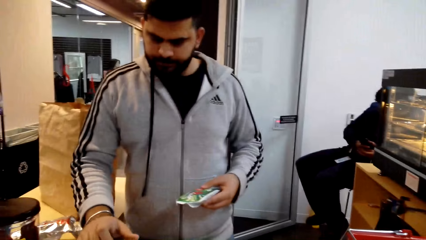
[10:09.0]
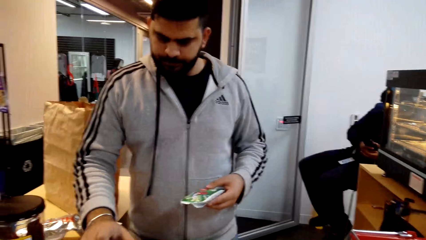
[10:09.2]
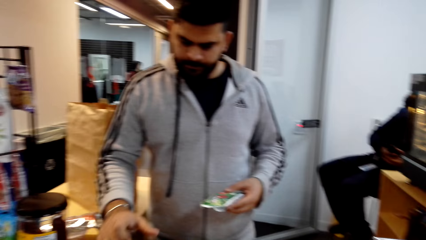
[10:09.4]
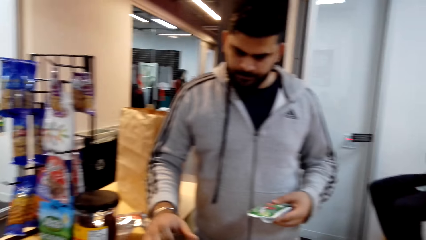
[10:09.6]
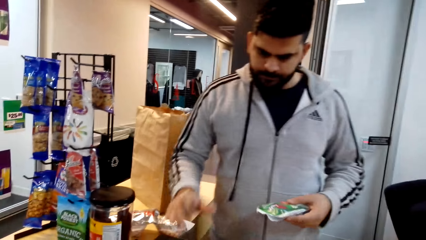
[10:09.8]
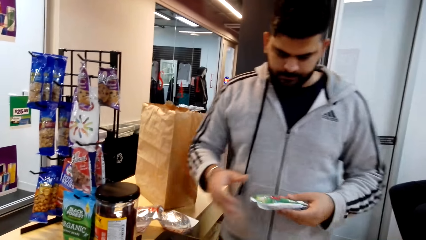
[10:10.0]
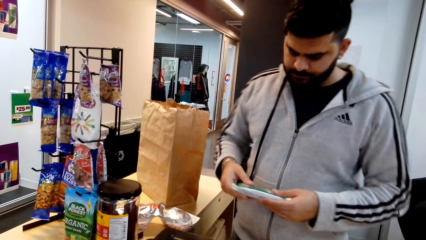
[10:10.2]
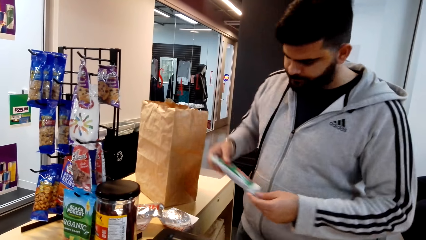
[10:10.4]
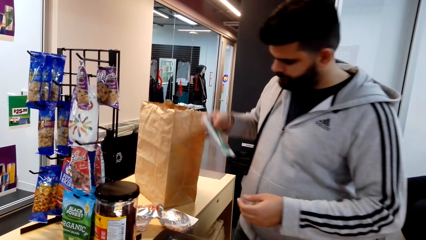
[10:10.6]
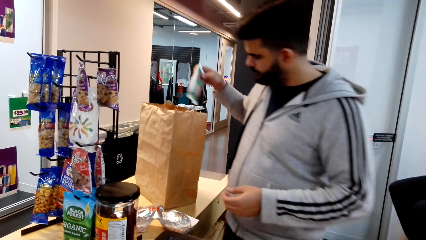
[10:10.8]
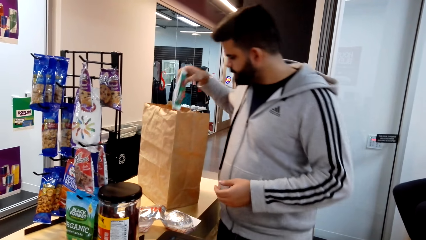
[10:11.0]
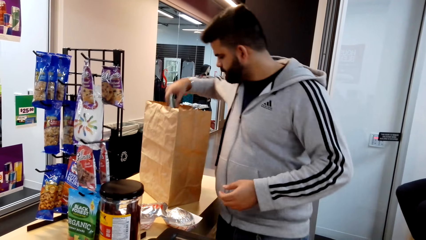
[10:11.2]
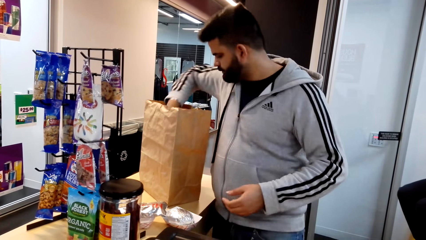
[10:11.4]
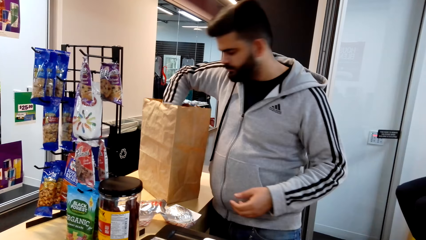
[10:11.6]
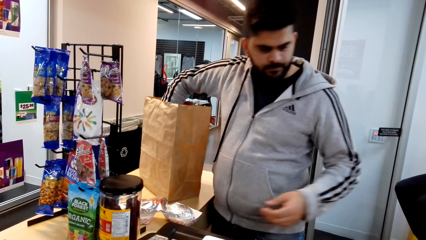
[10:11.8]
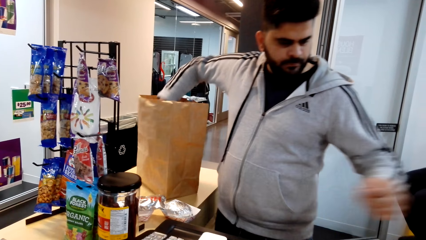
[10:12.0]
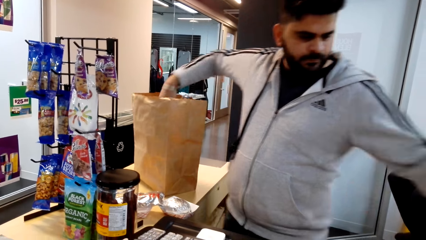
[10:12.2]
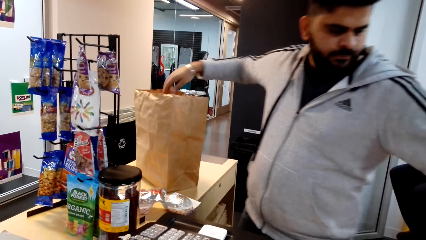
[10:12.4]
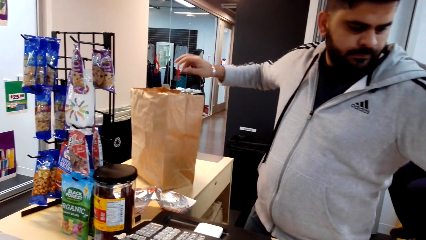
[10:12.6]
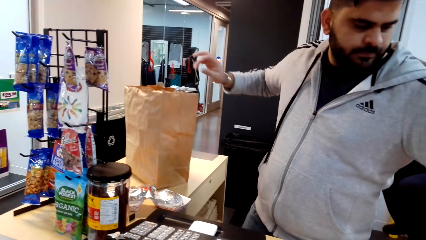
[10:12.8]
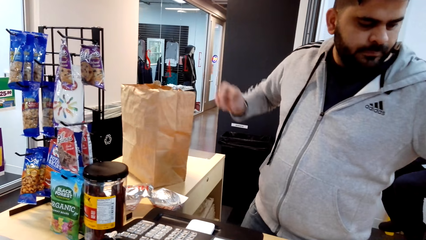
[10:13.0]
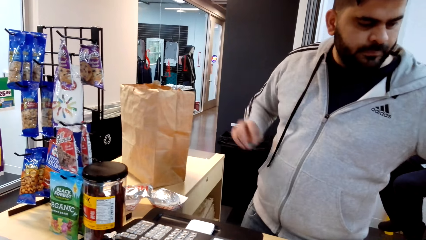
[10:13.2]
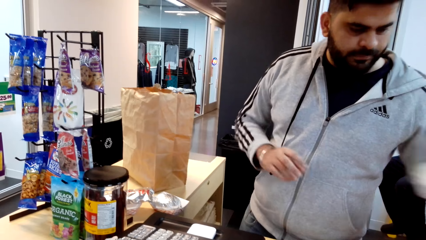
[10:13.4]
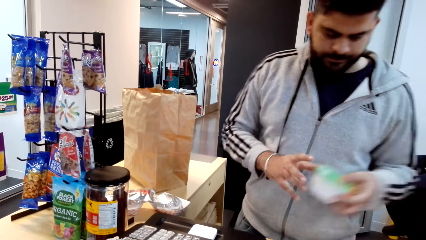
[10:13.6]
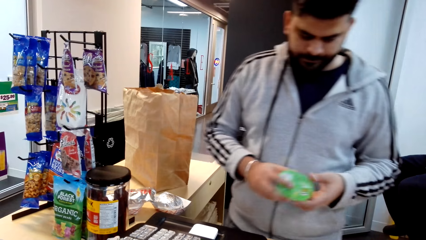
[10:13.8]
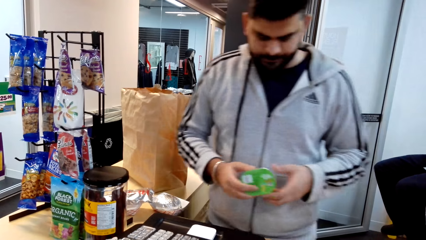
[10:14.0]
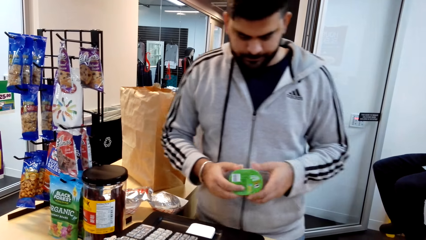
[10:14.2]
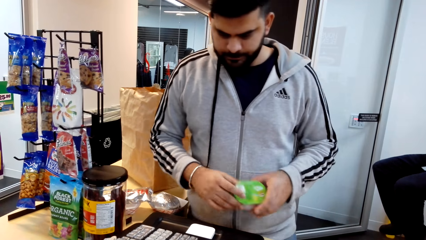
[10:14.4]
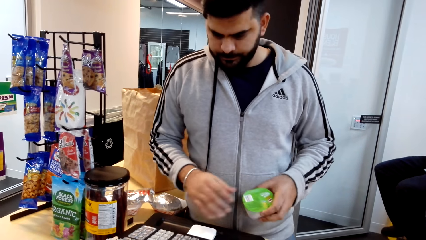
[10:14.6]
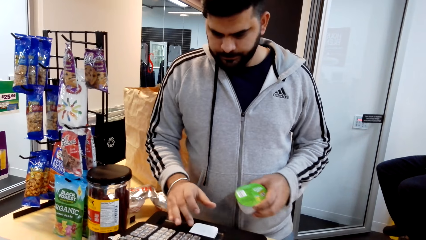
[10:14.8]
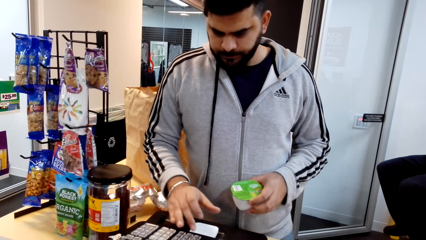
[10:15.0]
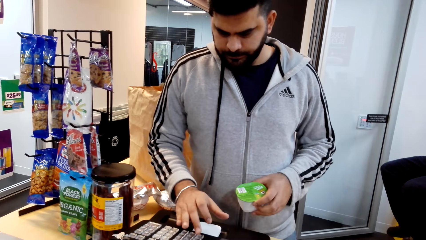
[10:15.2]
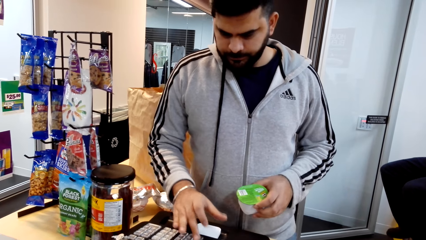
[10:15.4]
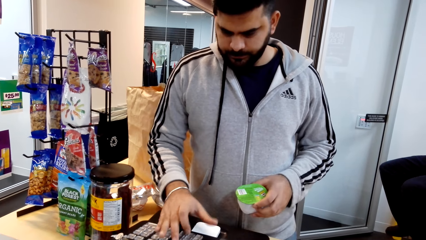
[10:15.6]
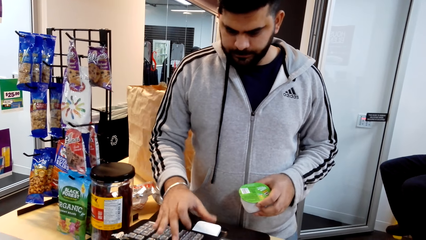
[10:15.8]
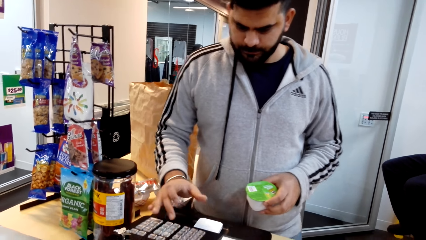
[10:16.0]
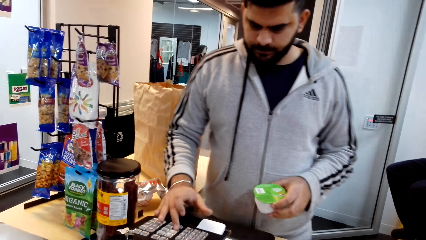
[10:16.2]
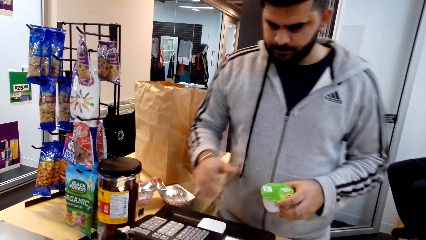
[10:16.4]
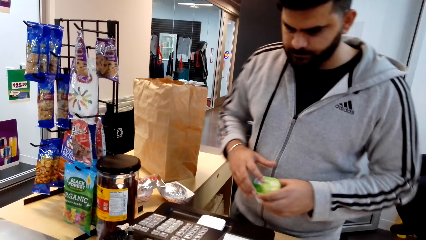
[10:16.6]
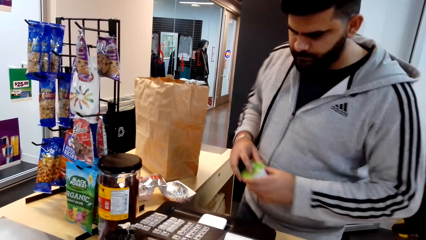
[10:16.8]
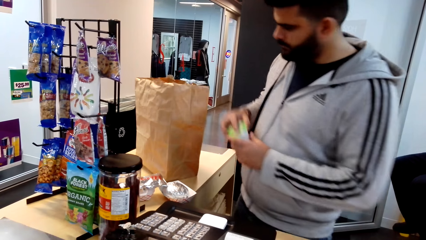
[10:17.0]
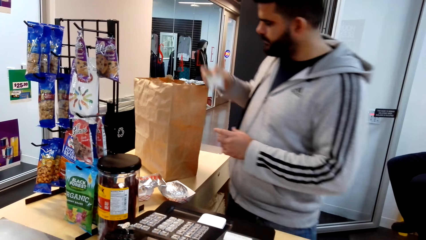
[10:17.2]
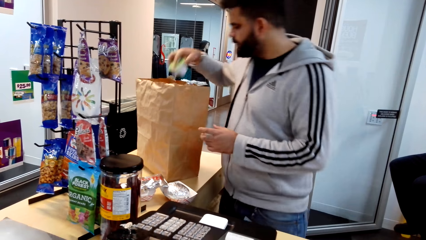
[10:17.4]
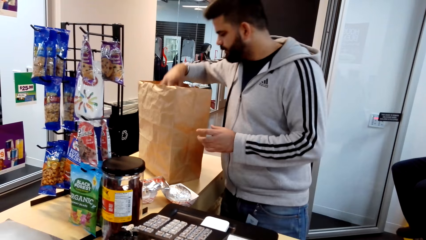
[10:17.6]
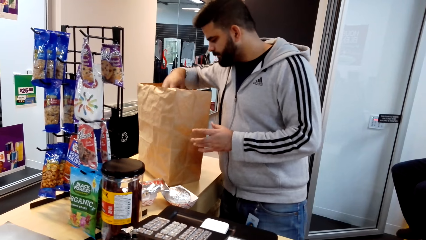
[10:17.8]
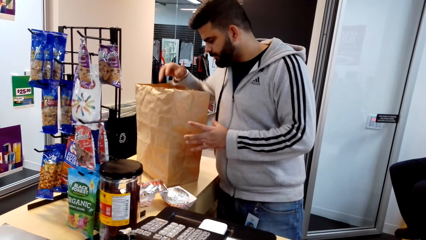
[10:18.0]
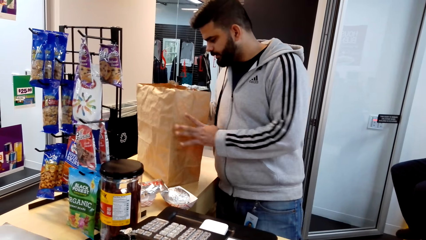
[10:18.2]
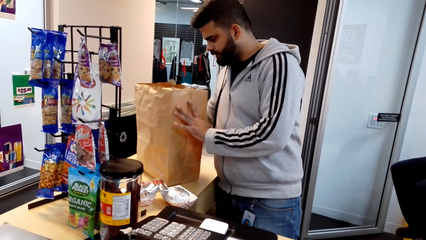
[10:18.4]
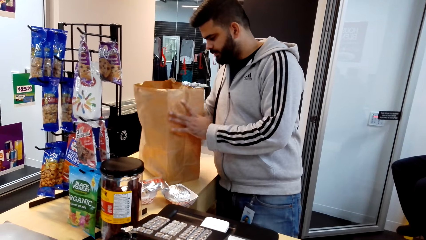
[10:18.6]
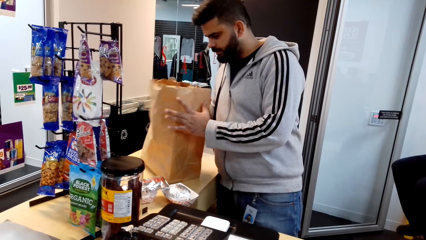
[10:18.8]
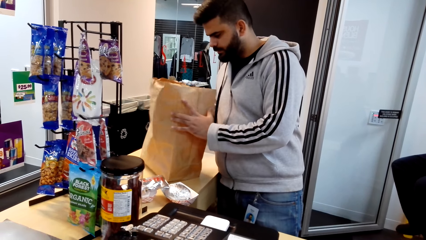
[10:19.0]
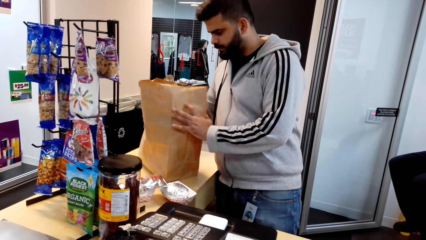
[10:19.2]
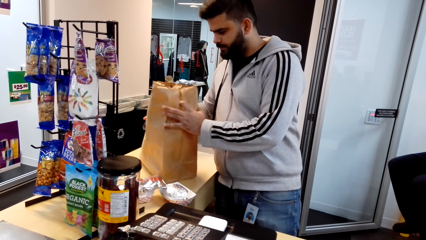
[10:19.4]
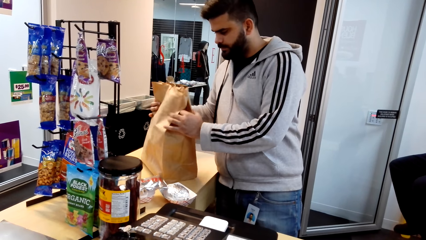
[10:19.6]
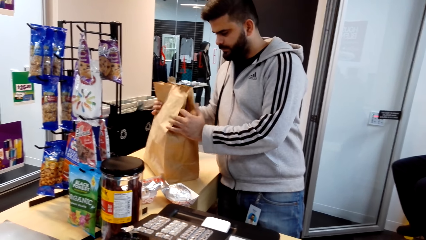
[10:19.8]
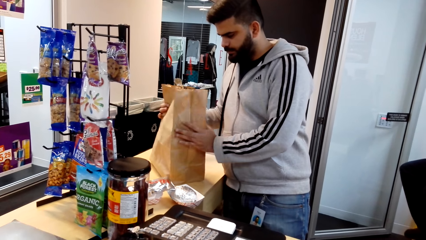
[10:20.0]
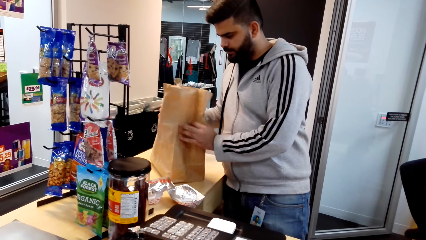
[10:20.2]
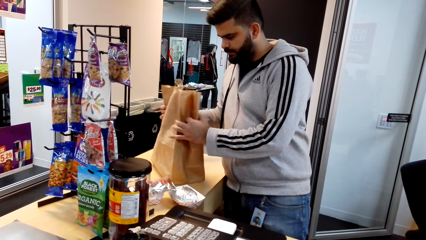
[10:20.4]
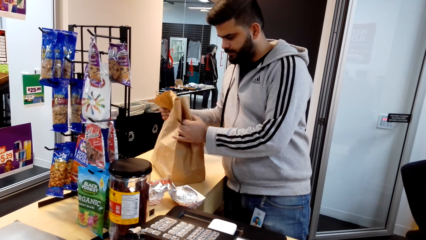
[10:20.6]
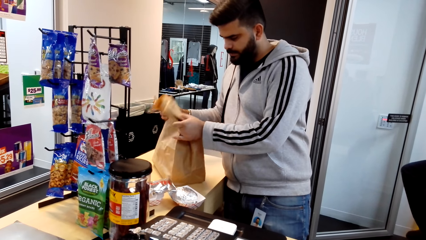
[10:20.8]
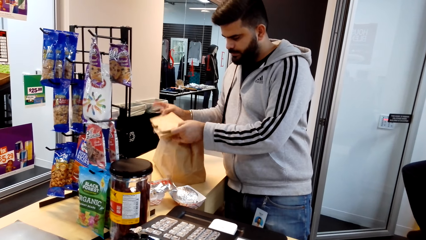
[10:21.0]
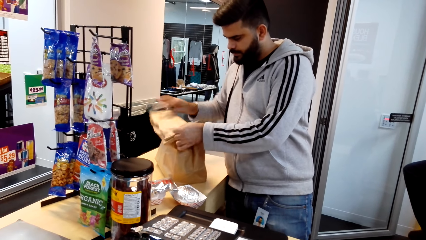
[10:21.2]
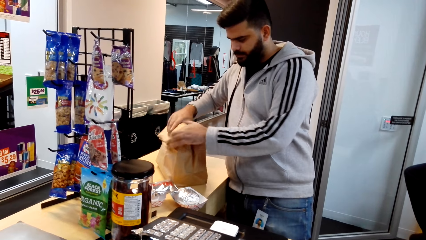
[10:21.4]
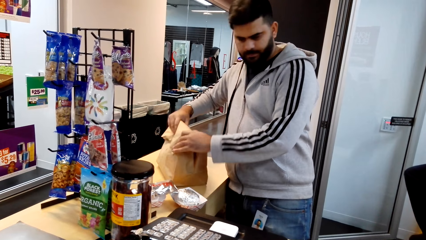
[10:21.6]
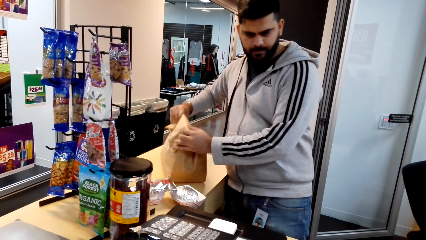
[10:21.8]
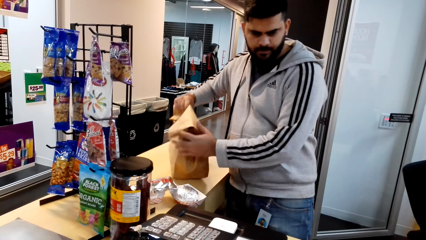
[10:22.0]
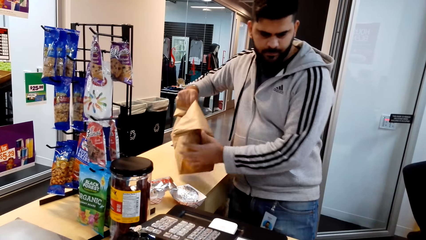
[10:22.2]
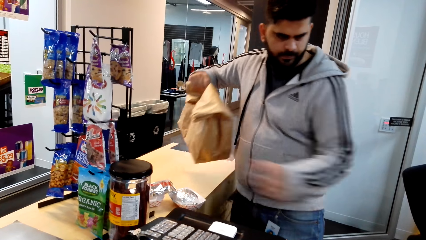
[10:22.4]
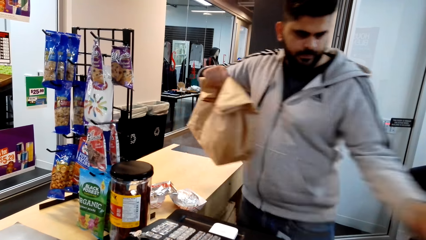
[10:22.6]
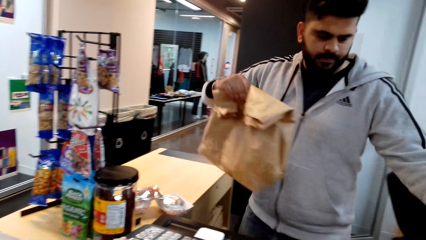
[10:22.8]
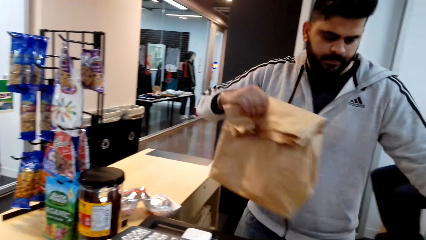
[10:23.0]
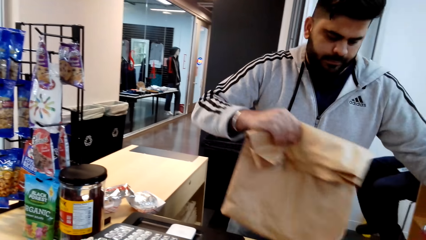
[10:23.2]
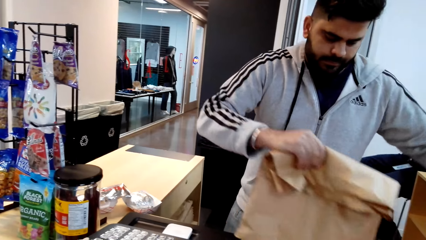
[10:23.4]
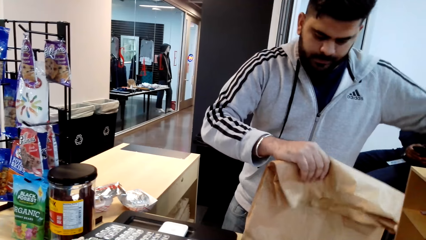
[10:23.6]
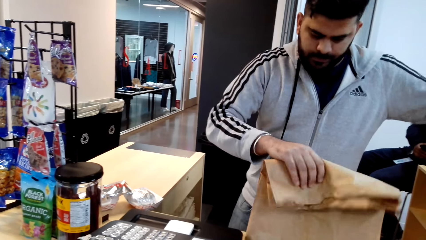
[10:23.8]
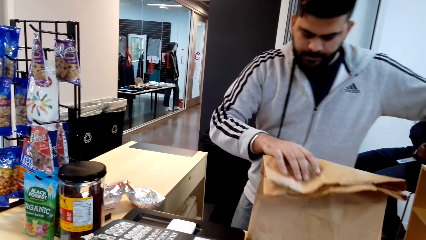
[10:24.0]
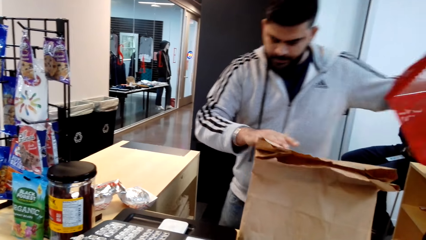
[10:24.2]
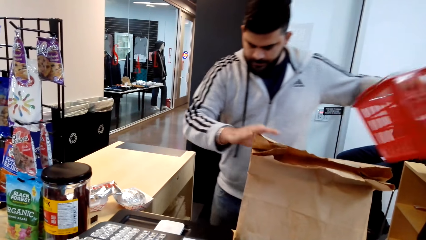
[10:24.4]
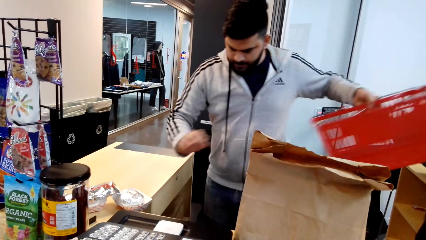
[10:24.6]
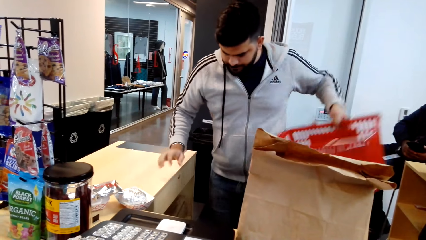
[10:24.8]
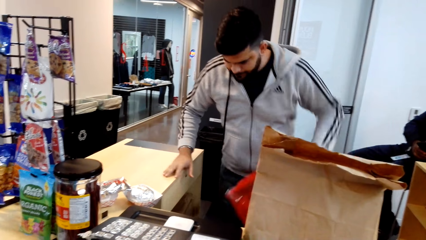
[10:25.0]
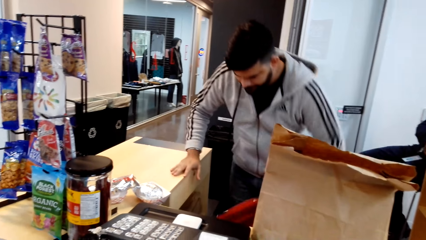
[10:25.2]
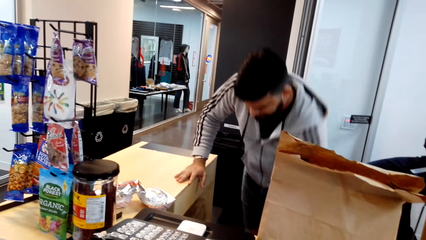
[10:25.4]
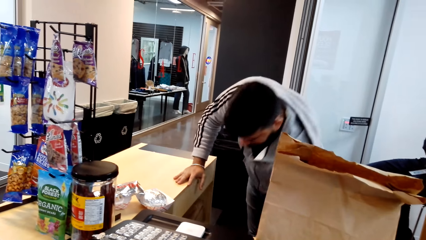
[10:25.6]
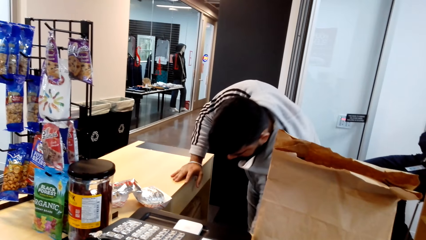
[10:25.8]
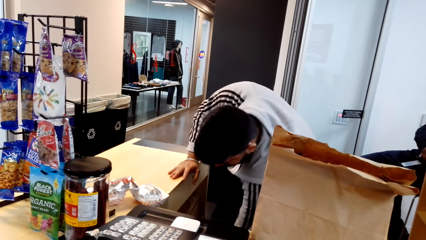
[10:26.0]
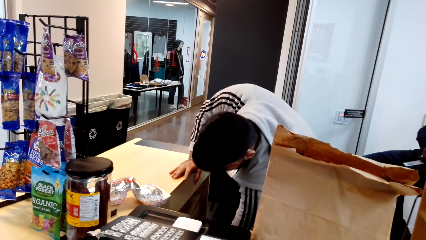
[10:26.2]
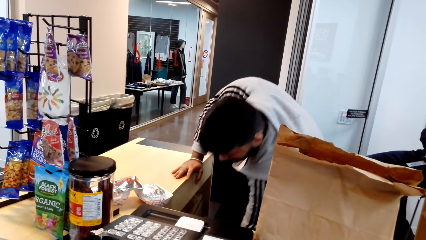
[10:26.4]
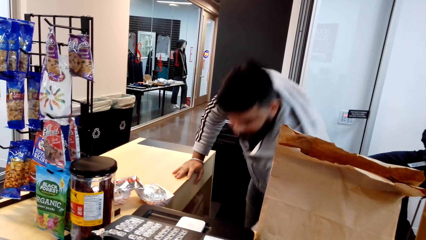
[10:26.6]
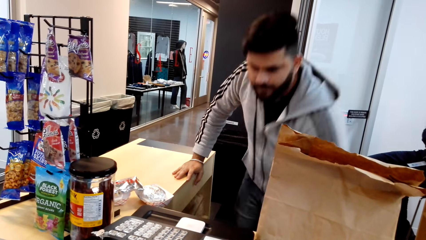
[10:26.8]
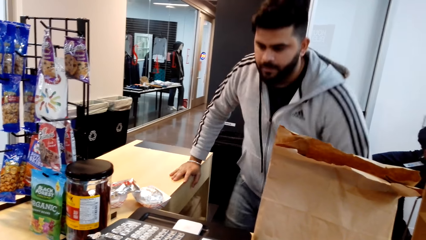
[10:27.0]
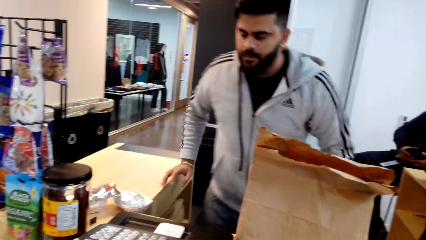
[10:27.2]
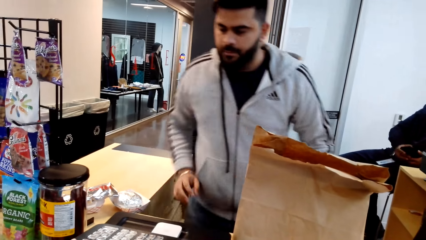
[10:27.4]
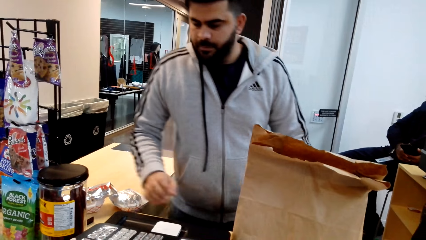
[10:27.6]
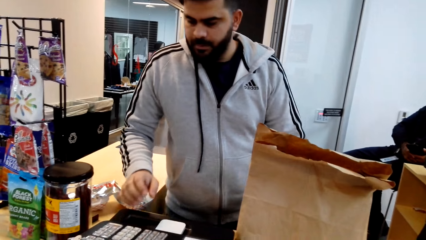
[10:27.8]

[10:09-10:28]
The cashier presses the cash register. The cashier puts something into the shopping bag. The camera wearer puts something in the shopping bag. The cashier picks up something from the shopping basket. The camera wearer picks something from the shopping bucket. The cashier presses the cash register. The camera wearer puts something in the shopping bag. The cashier picks up something from the shopping basket, puts something into the shopping bag and folds the shopping bag on the counter. The camera wearer folds the shopping bag. The cashier picks up the shopping bag, puts the shopping bag on the counter, picks up the shopping basket from the counter and puts the shopping basket on the floor.
